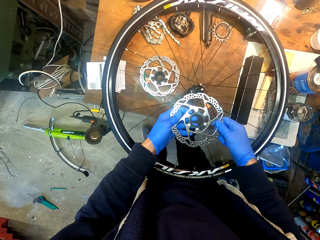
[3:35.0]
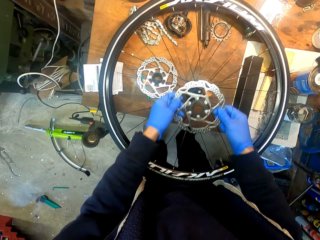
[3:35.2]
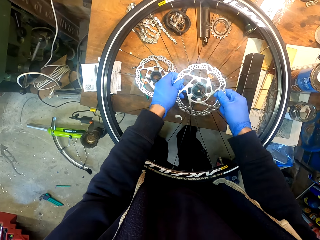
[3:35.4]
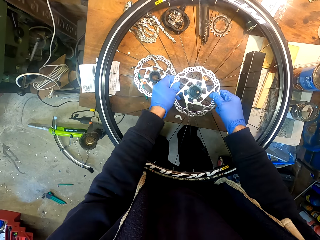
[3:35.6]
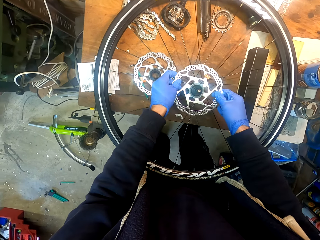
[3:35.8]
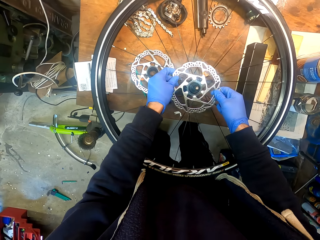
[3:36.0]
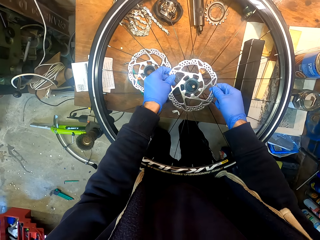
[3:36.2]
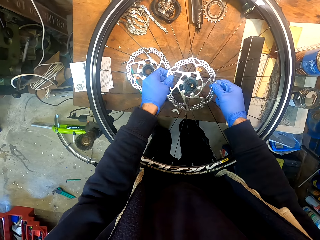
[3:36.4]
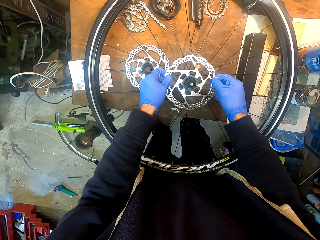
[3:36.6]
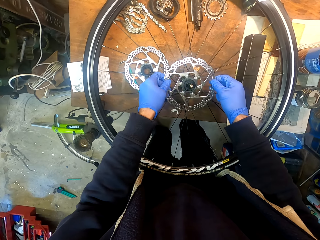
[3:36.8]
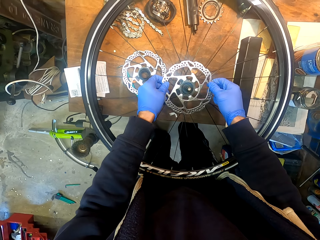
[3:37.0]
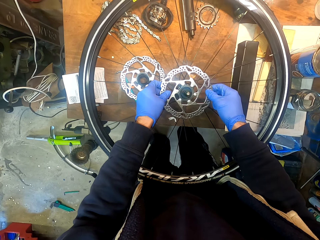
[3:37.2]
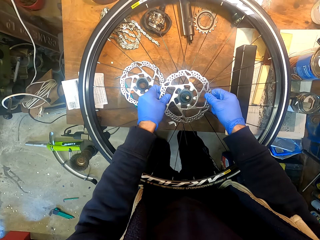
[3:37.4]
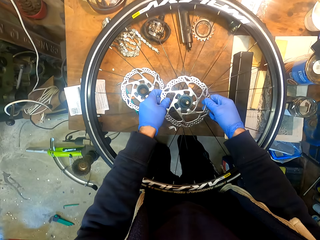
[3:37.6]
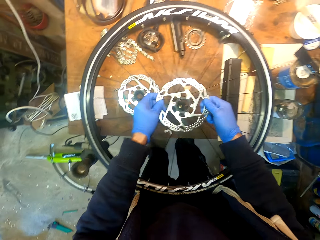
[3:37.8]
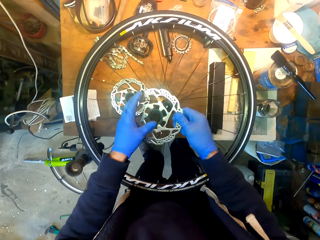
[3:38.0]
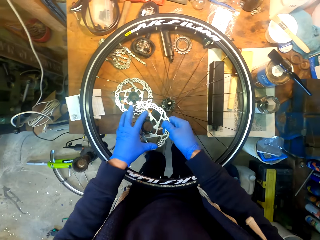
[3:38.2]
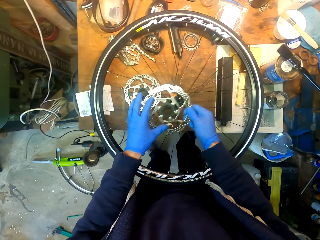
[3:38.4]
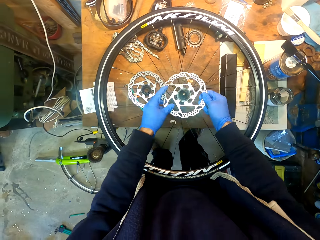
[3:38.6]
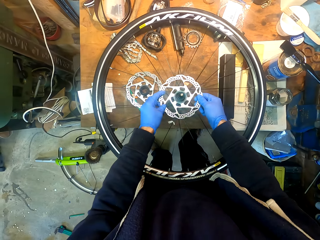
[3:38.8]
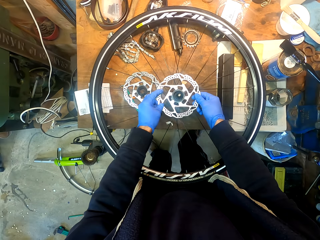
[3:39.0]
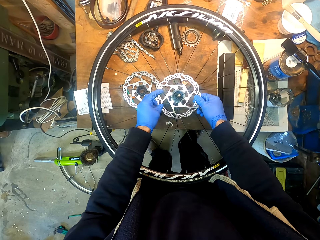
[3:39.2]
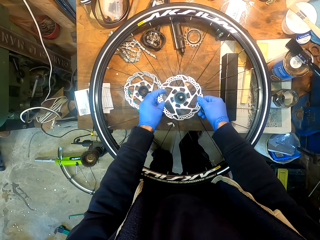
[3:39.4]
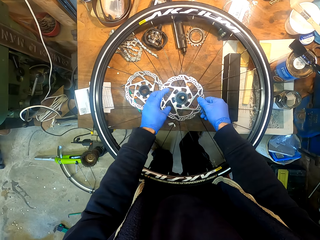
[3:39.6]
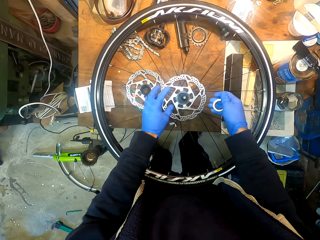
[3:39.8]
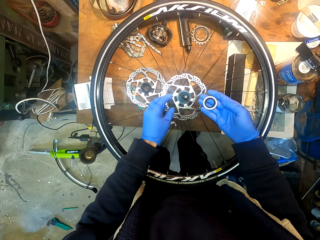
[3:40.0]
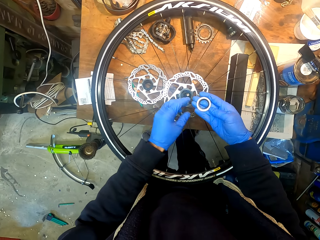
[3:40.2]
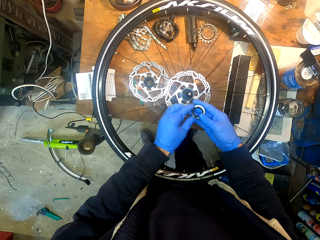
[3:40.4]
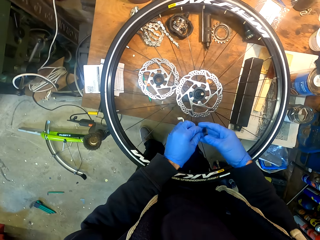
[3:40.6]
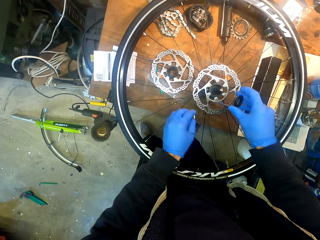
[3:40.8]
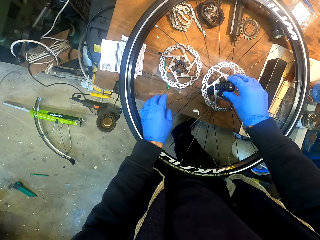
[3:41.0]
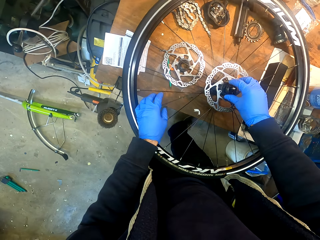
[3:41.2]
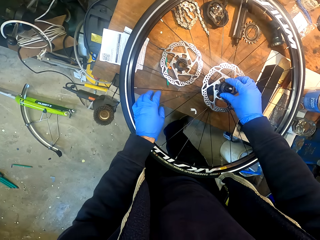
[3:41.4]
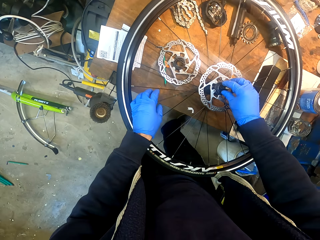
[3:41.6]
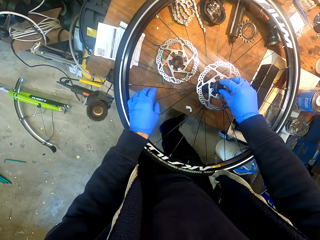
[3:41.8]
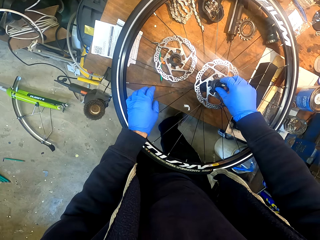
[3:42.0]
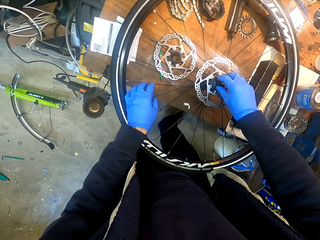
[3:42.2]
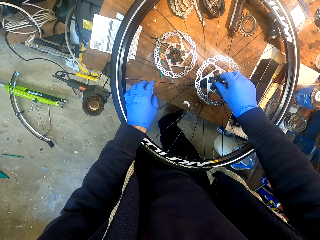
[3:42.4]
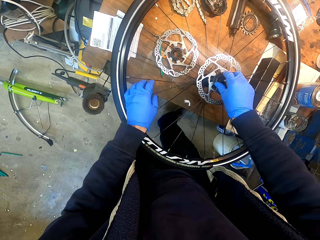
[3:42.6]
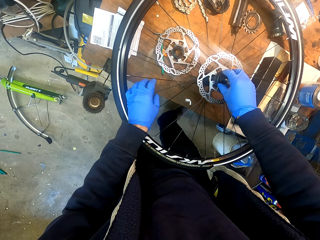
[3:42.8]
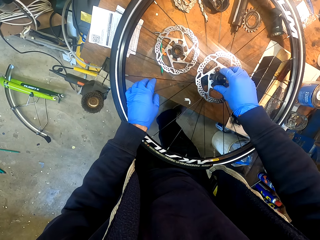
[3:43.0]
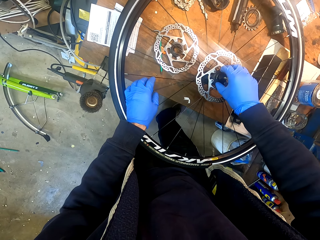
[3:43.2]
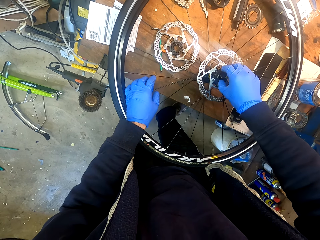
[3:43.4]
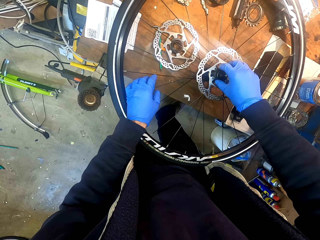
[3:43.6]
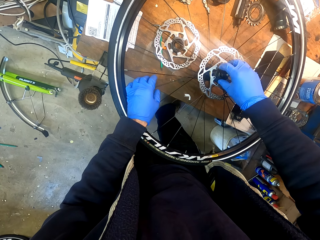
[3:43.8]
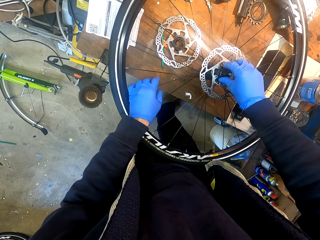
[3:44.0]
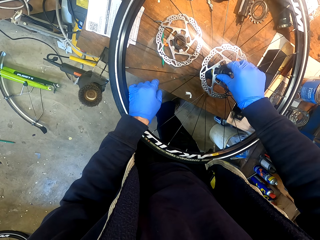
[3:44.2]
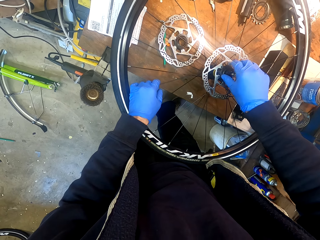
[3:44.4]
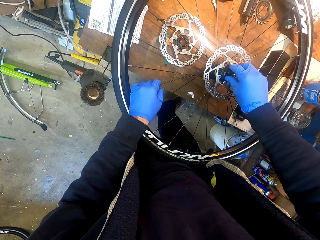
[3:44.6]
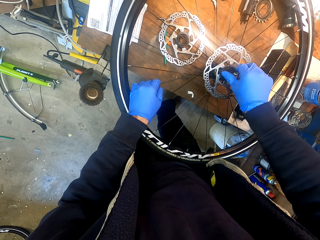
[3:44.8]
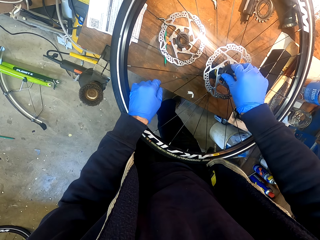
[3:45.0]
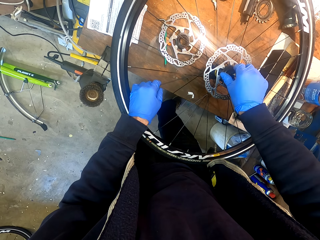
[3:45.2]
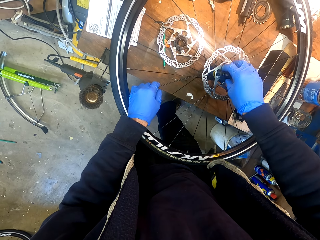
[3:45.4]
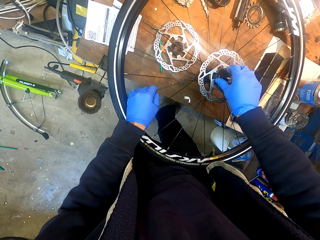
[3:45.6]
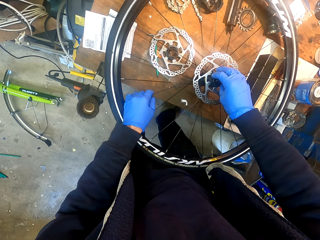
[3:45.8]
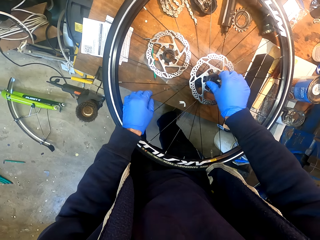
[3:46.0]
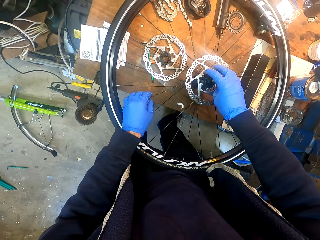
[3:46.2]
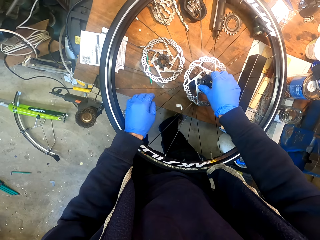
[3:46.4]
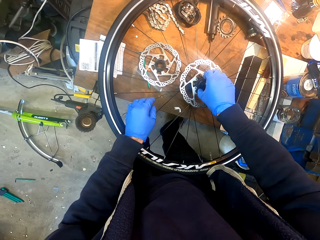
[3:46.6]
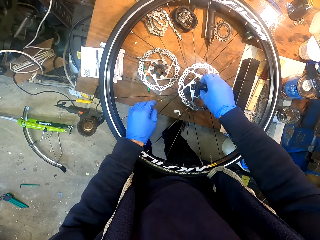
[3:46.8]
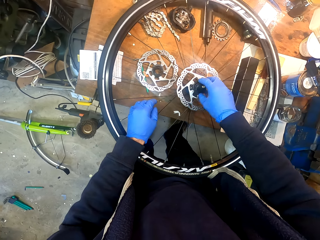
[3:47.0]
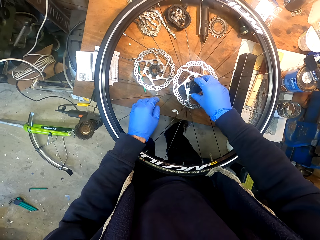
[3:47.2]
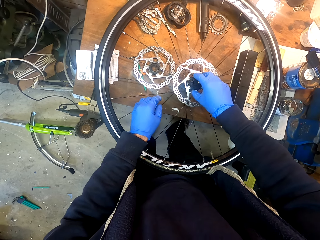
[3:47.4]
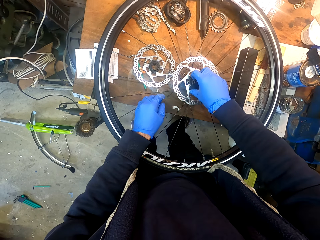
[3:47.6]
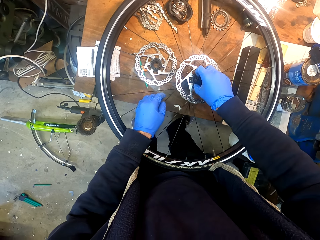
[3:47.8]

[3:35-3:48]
The camera wearer fixes a metal plate on the rim. They adjust a gear wheel on a wheel. They insert a nut on the wheel. They fix a bearing on the rim. They adjust the nut on the wheel.

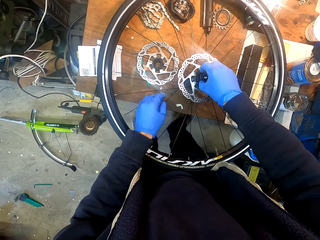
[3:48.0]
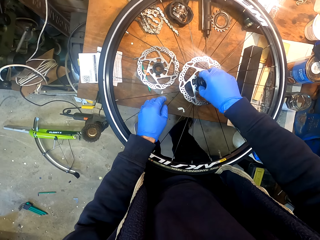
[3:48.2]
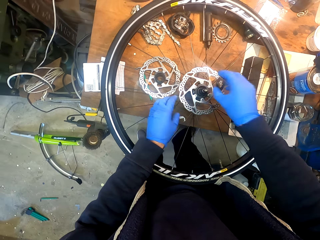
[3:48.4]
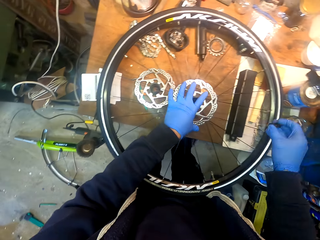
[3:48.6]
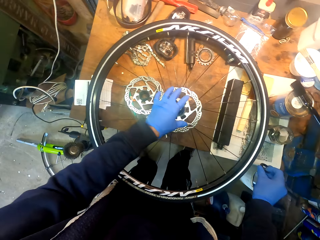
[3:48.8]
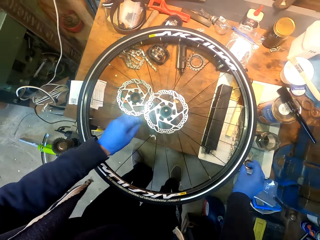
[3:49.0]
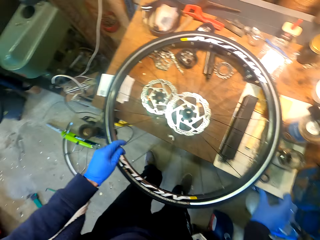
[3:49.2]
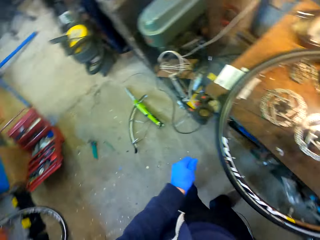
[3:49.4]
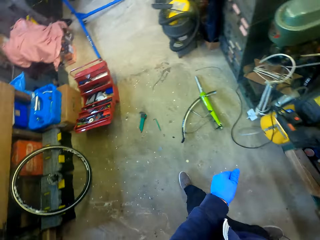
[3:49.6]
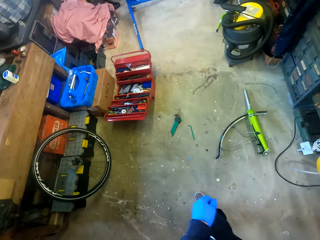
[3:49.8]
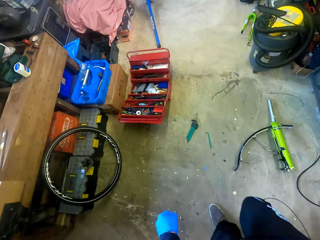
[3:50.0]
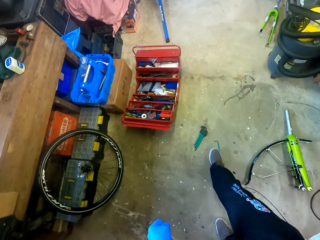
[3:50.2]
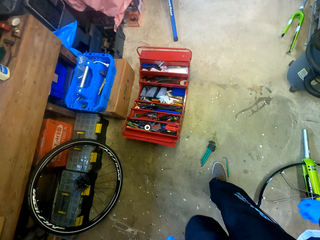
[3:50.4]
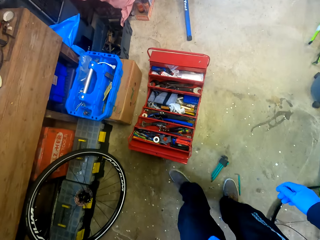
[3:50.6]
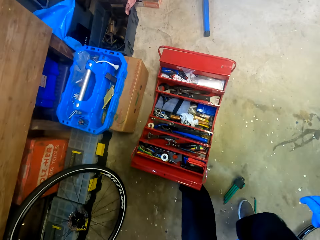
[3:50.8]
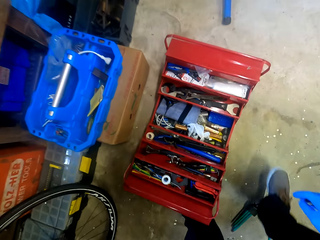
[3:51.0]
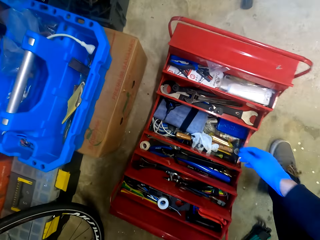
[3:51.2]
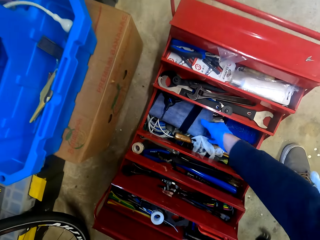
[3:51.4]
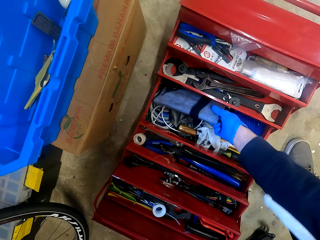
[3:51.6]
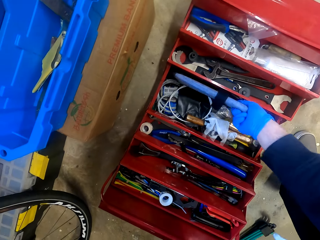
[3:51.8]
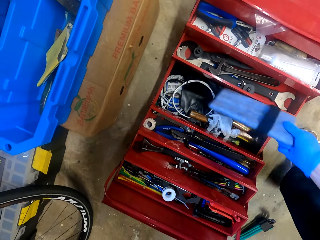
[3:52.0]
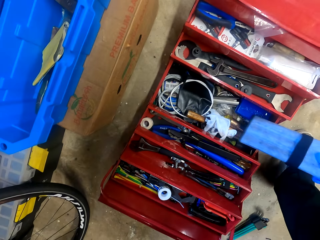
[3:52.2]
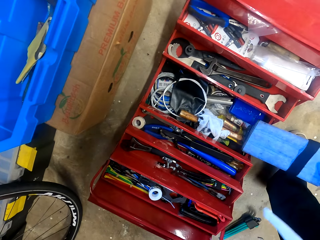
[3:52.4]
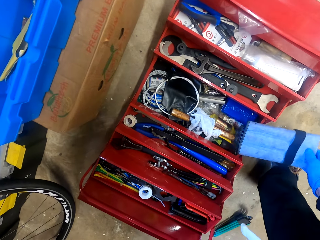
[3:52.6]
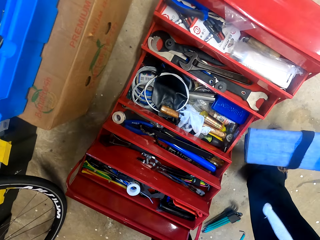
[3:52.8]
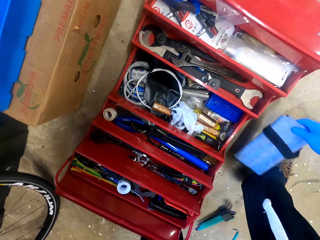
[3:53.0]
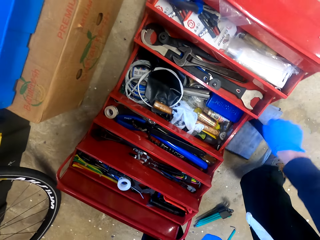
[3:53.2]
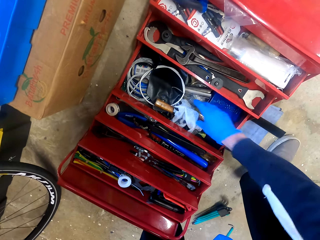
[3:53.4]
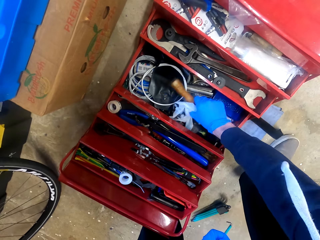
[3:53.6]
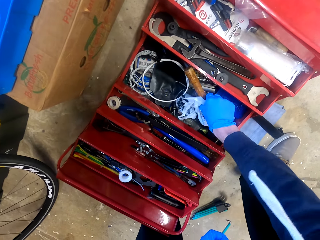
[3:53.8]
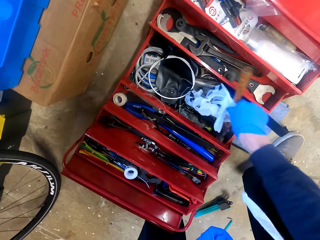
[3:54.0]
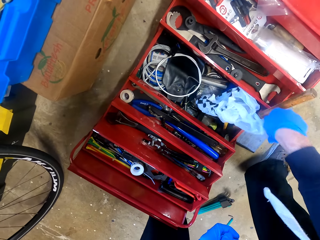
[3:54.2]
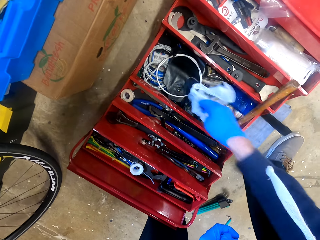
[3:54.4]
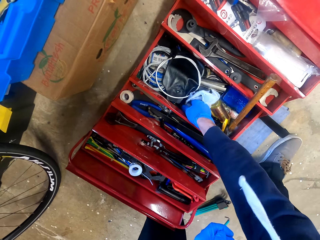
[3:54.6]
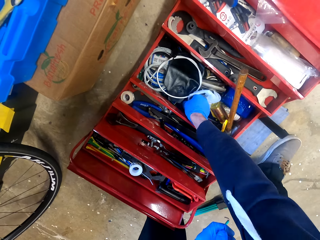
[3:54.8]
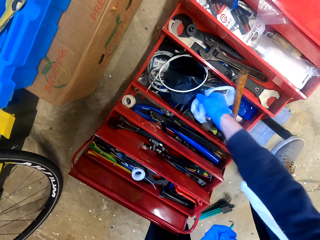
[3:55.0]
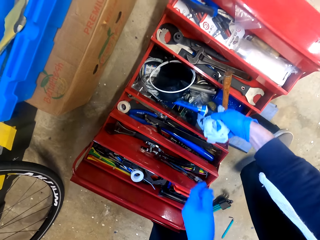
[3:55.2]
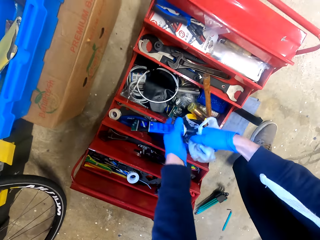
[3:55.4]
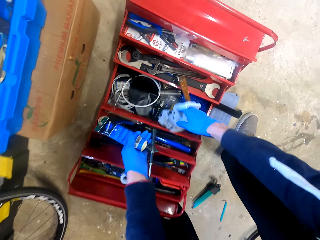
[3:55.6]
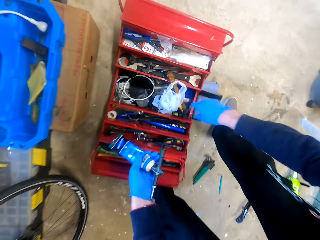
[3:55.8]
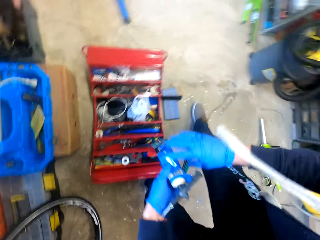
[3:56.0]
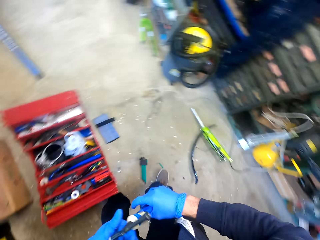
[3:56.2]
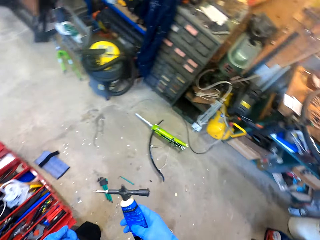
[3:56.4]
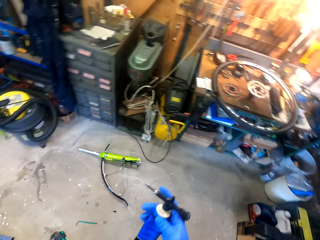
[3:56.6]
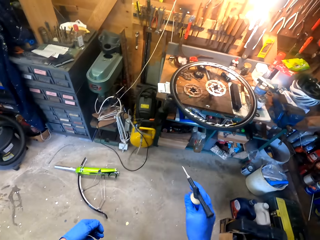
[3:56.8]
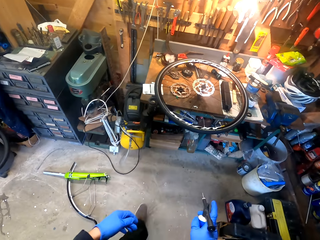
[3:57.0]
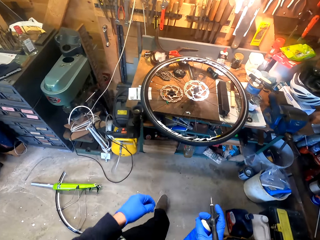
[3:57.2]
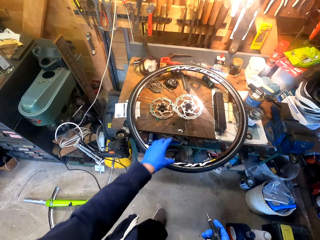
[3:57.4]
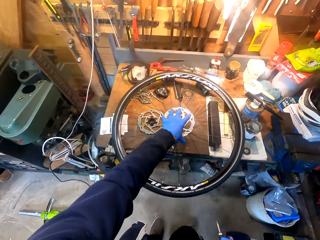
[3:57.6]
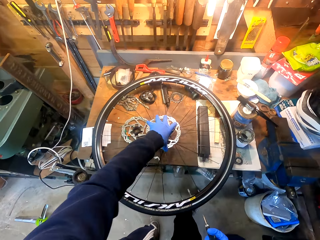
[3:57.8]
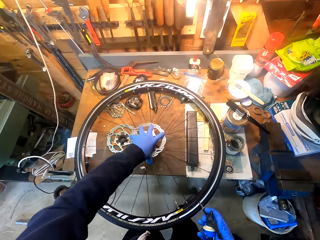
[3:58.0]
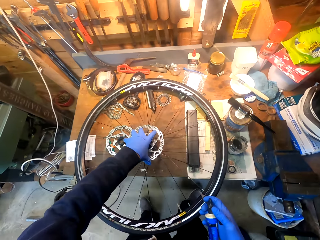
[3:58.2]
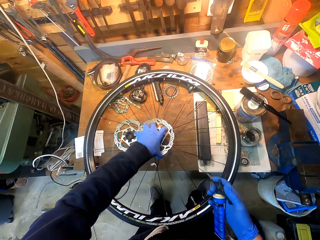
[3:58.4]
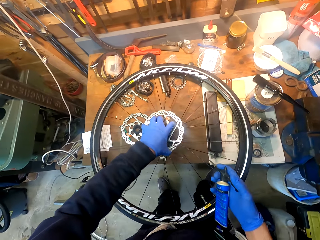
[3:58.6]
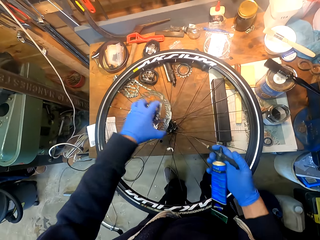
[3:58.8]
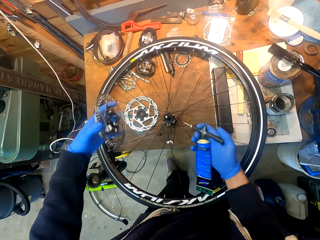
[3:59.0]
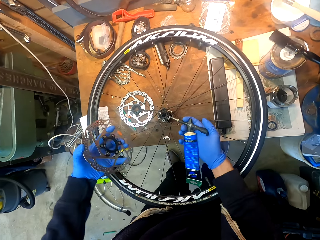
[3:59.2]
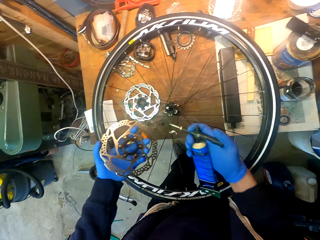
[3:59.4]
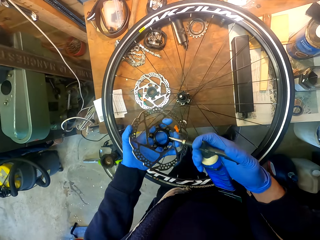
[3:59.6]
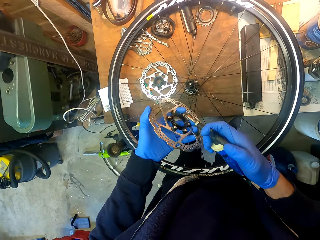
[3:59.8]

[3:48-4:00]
The camera wearer places down a bearing. They remove a nut from a wheel. They walk around a garage. They pick up a box. They pick up a mat from a tool box. They place down the box. They move items in the tool box. They pick up a glue bottle or spray bottle from a table. They walk around the garage. They pick up a metal plate.
